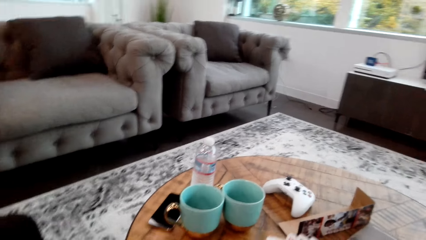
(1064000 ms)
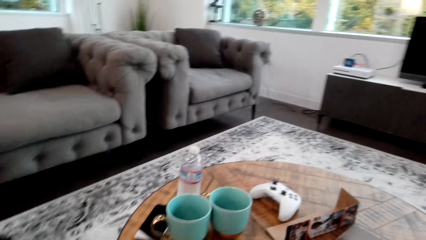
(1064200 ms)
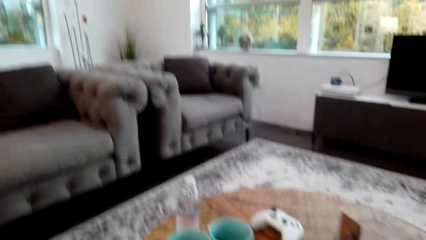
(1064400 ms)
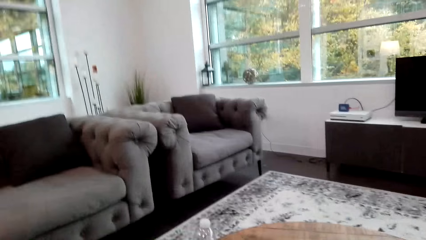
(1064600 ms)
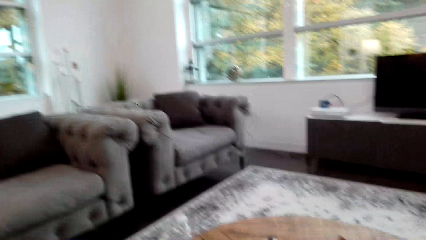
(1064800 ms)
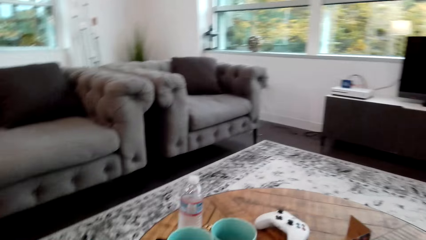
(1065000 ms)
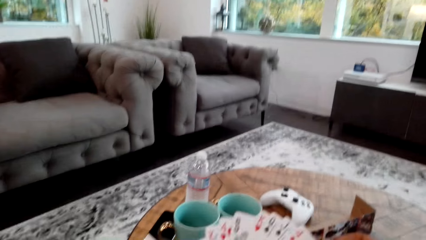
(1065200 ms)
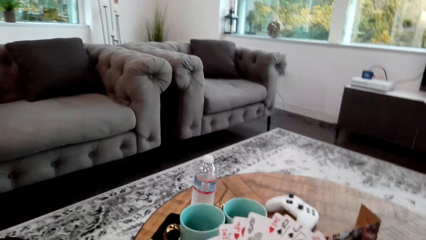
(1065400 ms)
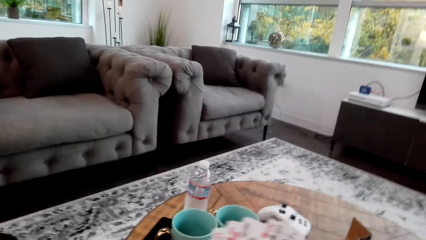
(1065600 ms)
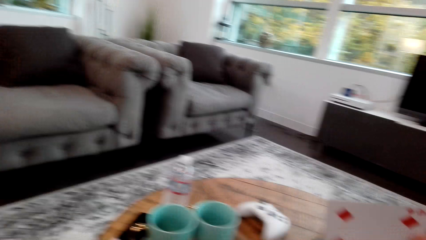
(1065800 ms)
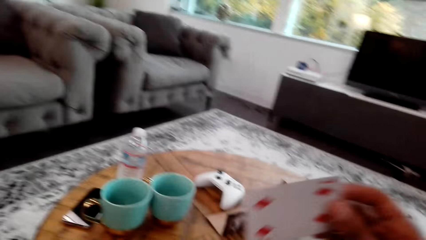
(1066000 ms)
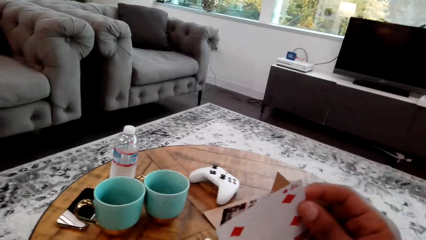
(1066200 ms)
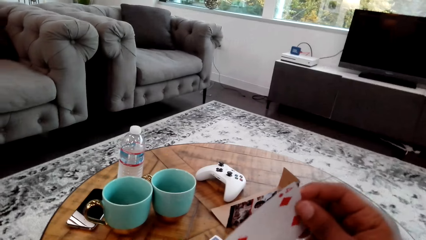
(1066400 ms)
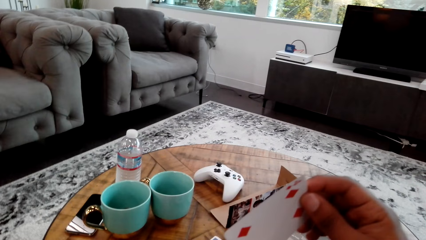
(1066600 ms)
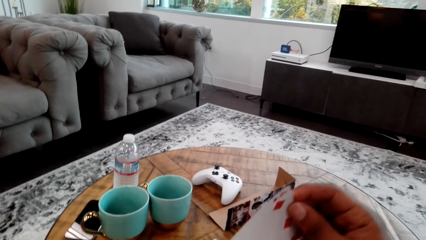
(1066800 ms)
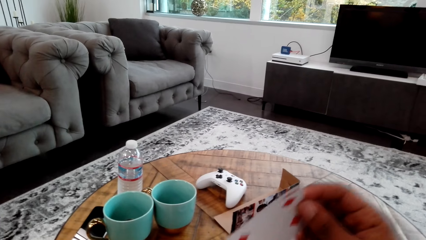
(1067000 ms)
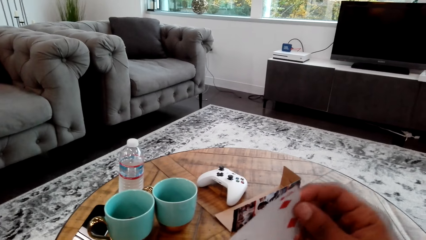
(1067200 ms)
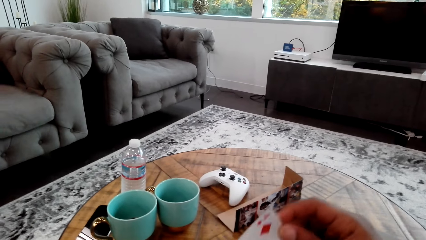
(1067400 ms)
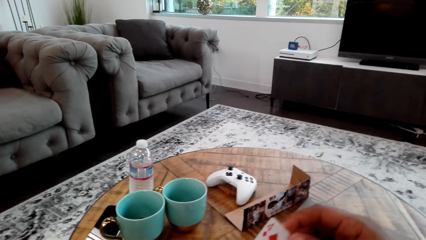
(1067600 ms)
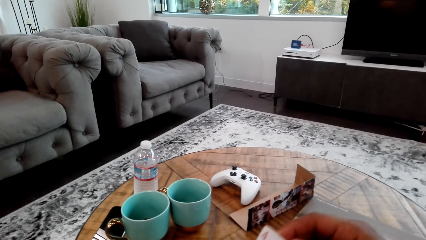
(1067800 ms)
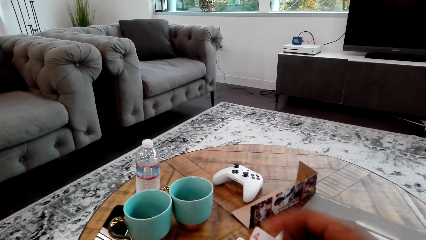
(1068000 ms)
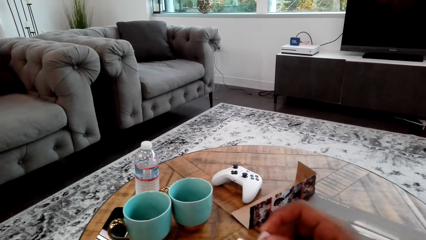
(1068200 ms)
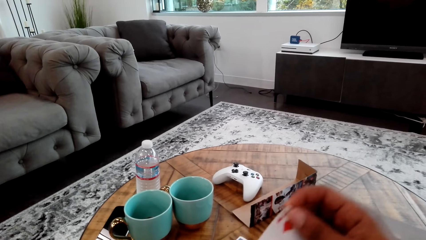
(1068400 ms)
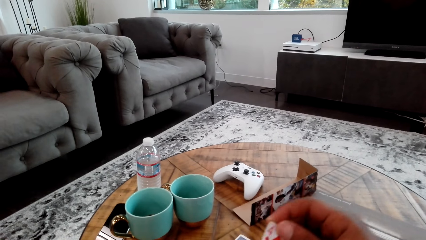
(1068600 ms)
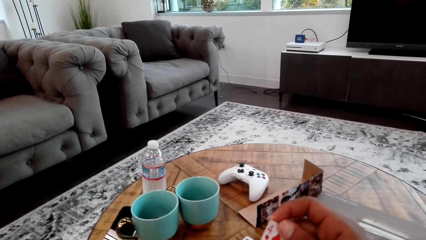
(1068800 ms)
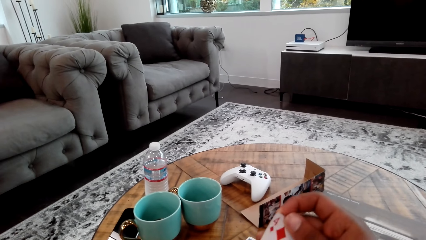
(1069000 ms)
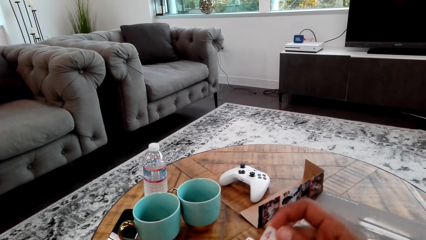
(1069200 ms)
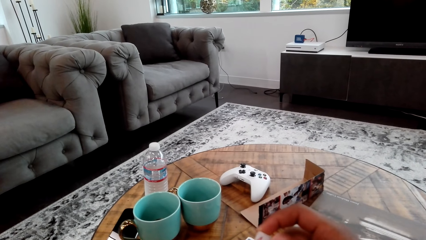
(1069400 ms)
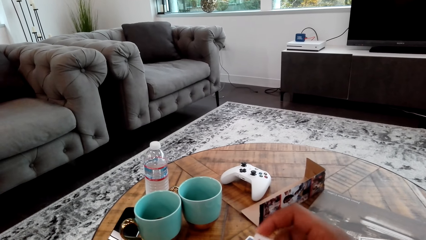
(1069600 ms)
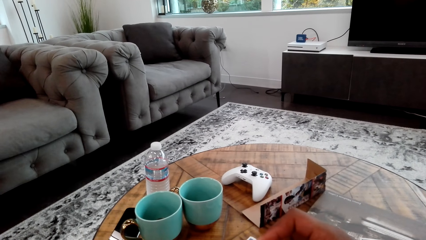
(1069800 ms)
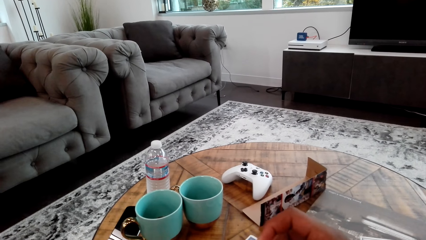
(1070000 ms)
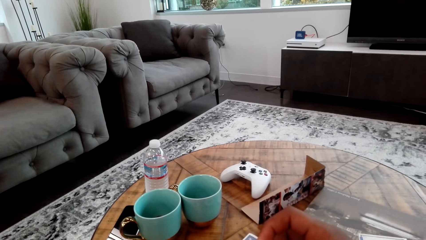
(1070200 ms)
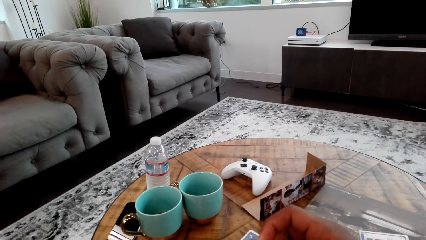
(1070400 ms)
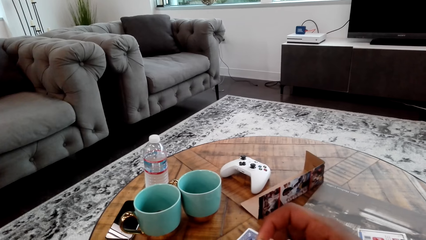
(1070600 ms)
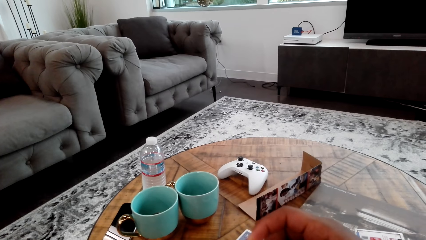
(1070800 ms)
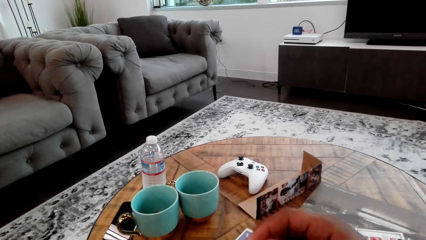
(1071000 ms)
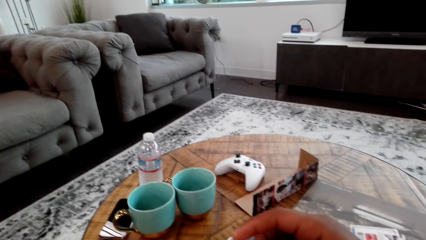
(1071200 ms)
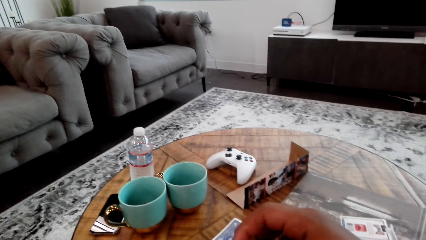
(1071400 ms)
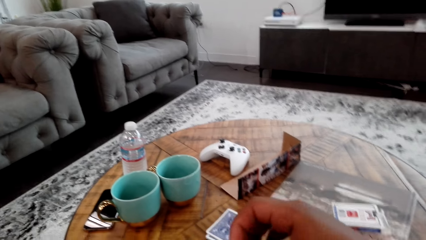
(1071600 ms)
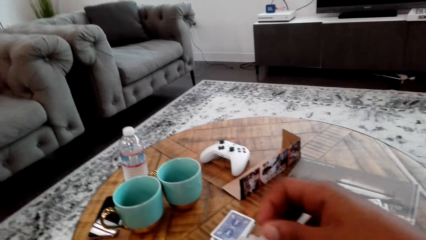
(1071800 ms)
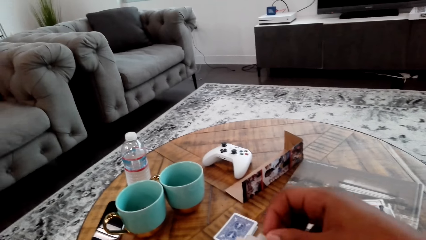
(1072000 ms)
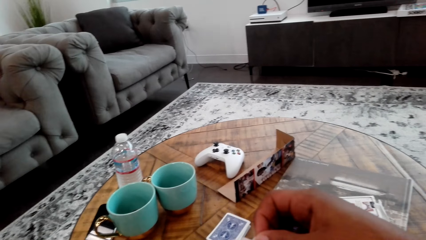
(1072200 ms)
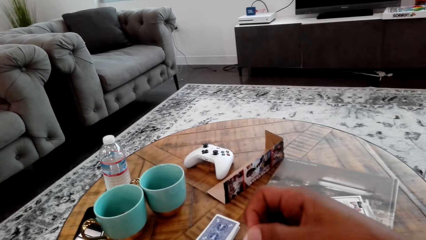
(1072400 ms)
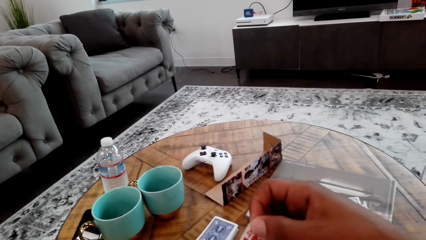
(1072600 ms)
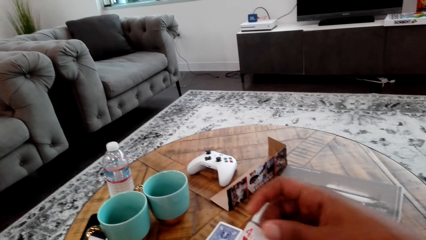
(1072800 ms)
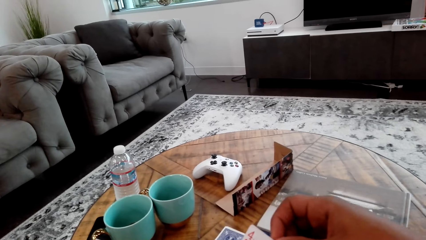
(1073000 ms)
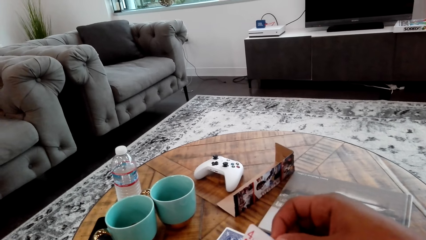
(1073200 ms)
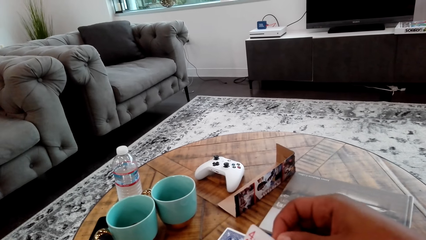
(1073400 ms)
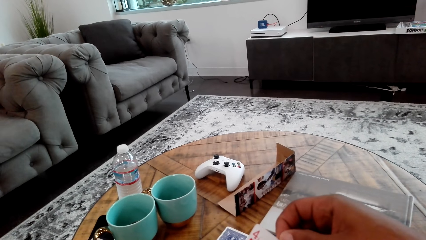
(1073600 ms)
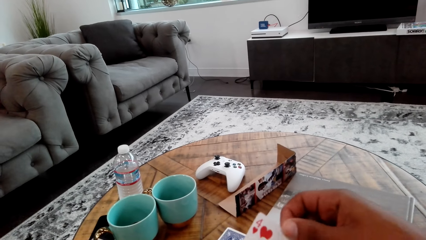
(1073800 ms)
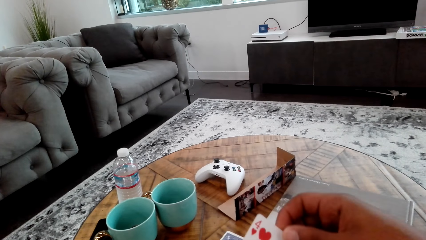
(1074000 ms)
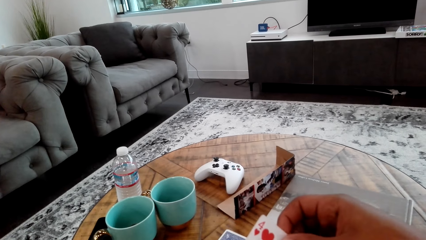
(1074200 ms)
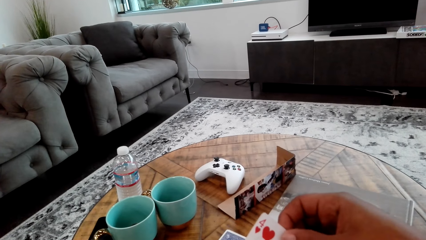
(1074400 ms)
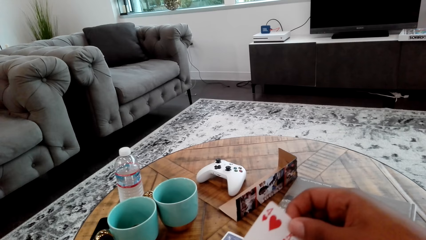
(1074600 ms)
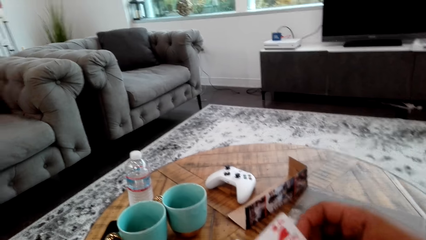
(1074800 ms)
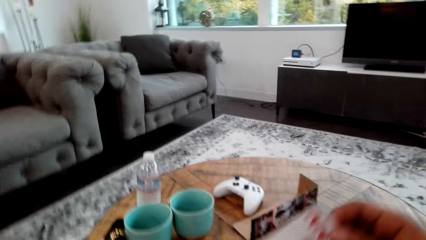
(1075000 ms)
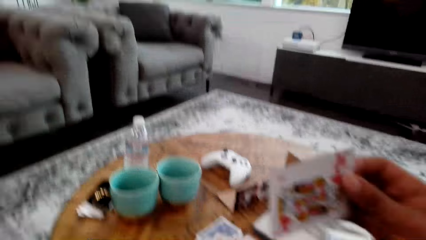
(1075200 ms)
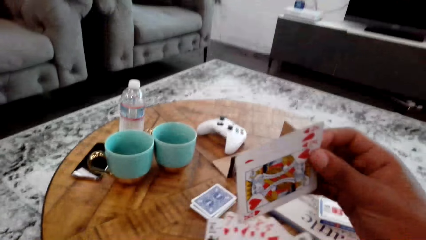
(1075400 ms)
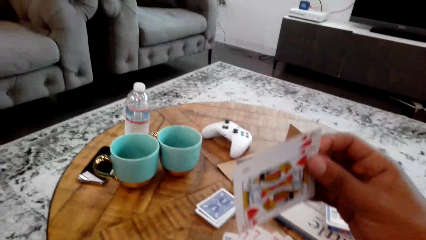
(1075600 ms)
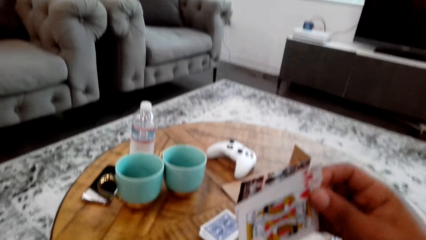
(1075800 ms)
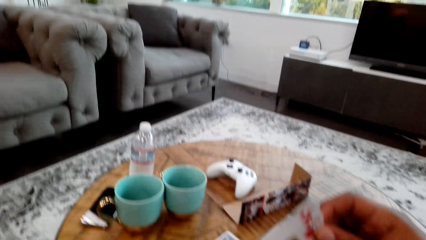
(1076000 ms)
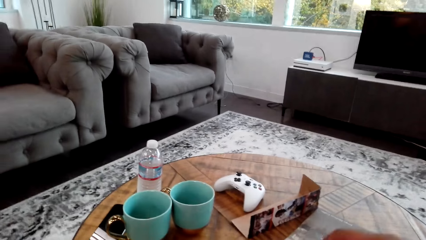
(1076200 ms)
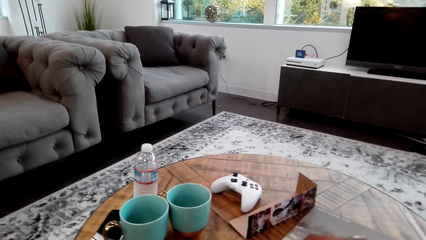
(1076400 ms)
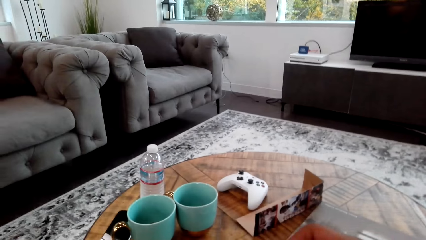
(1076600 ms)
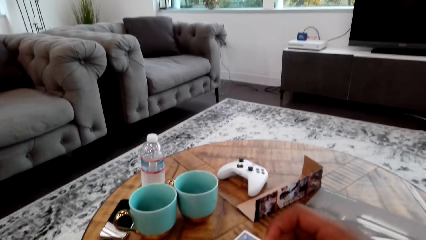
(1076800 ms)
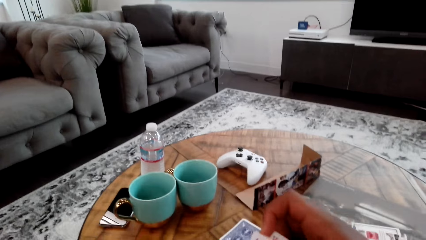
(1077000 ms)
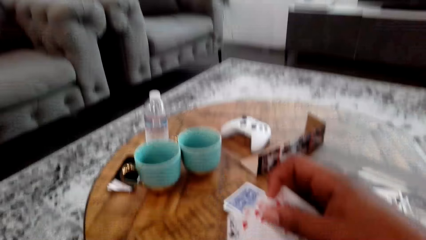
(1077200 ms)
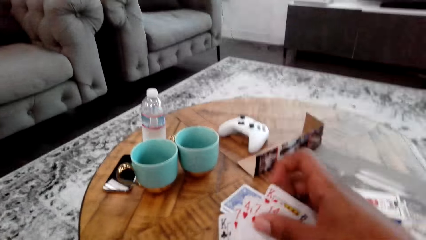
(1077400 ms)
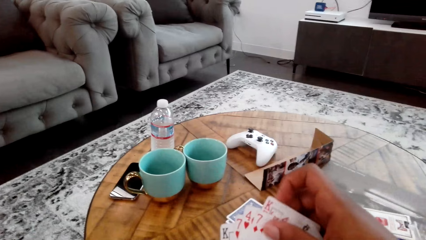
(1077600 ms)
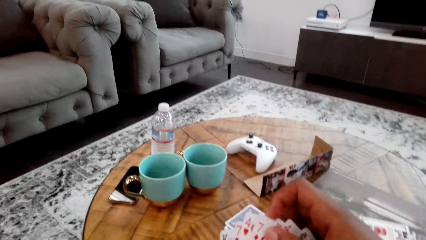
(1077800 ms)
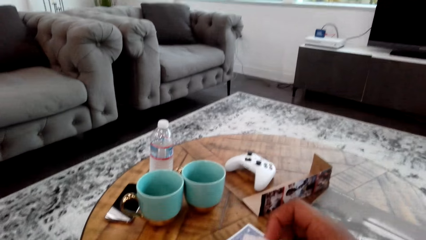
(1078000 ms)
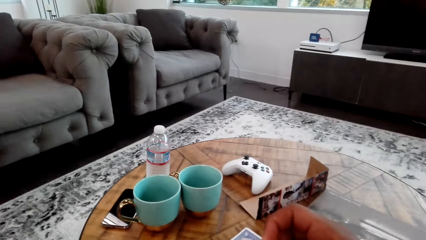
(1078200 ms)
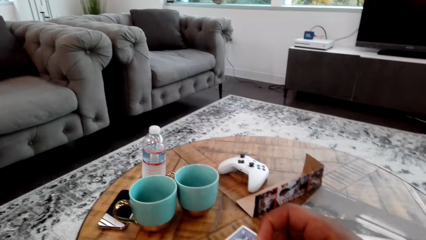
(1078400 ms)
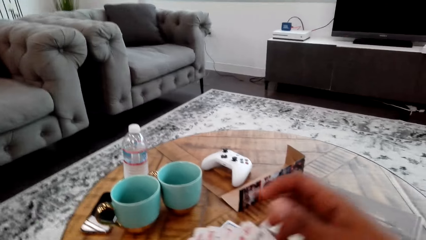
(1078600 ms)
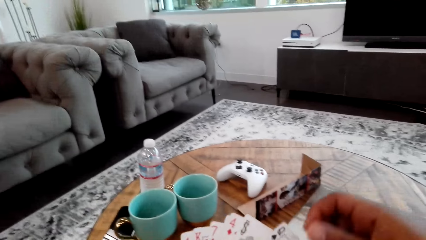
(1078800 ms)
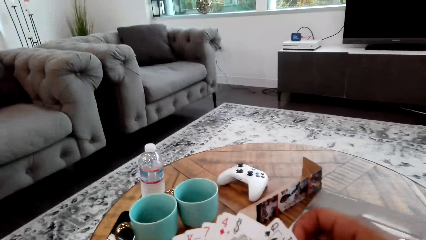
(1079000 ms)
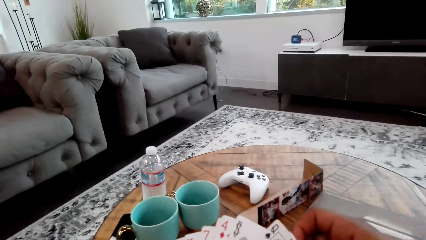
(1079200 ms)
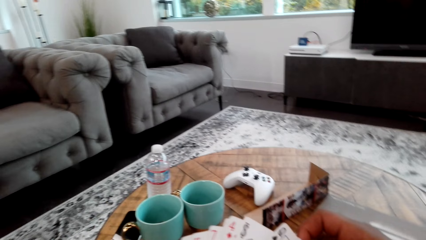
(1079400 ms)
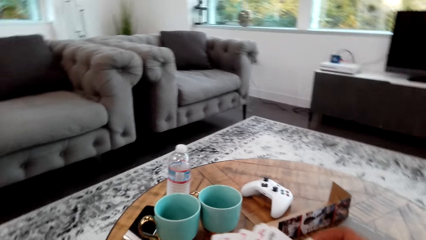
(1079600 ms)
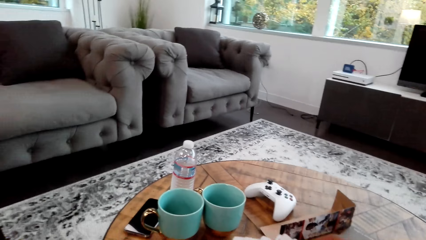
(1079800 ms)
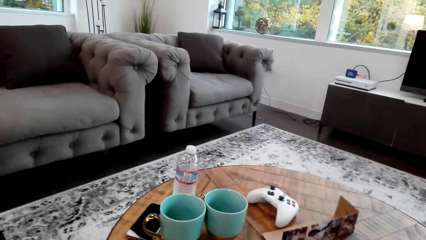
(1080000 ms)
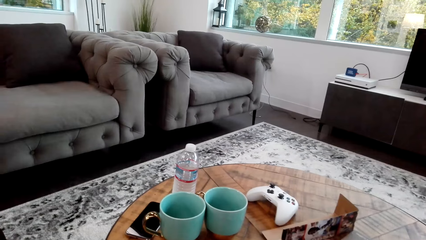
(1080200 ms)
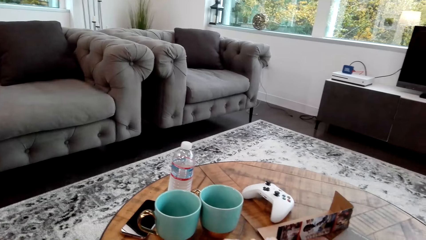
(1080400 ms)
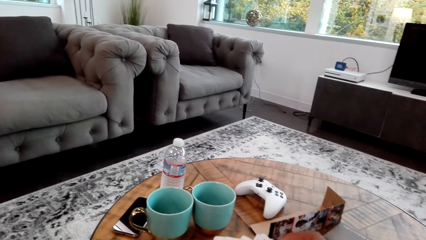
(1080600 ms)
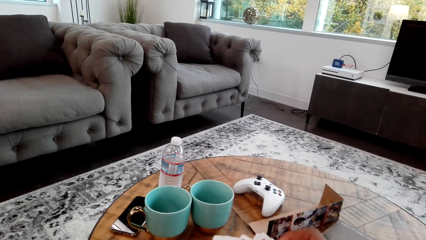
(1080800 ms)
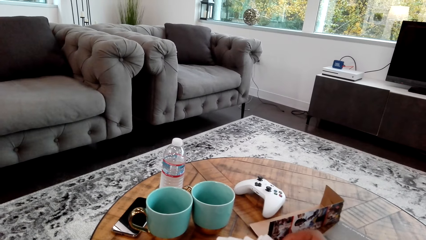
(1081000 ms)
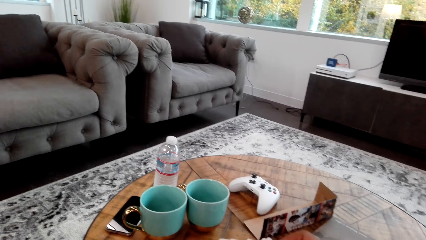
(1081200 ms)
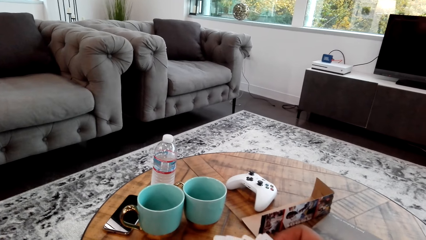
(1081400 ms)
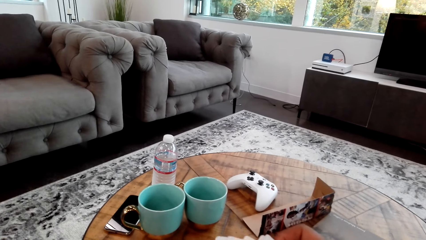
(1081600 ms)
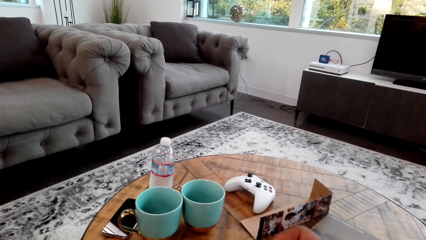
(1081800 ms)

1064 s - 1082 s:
The camera wearer adjusts the cards. They count the cards with both hands.
